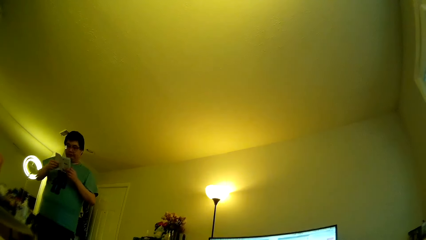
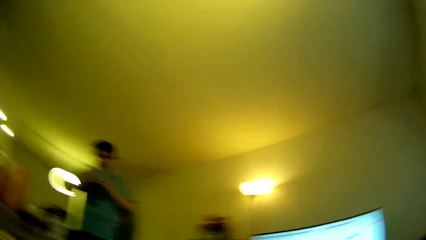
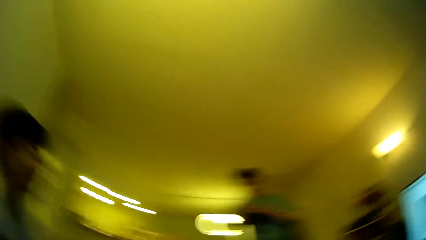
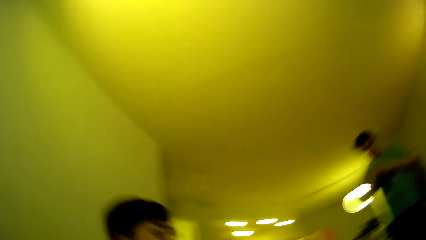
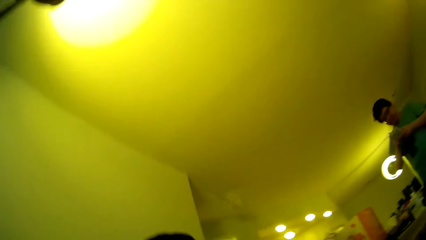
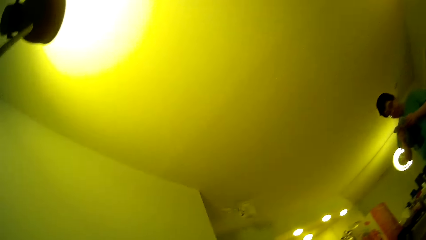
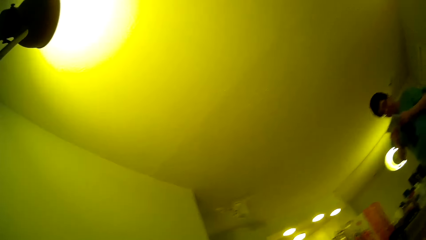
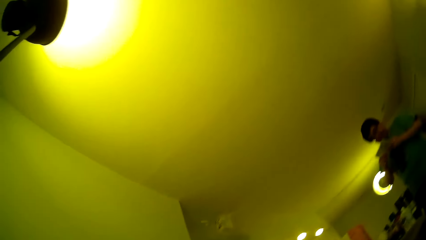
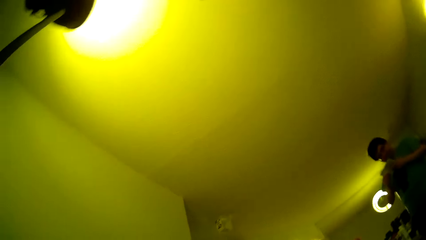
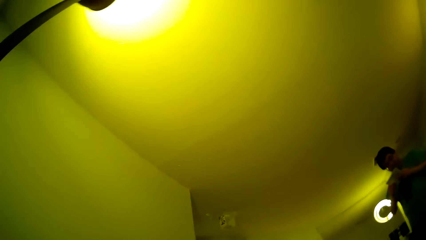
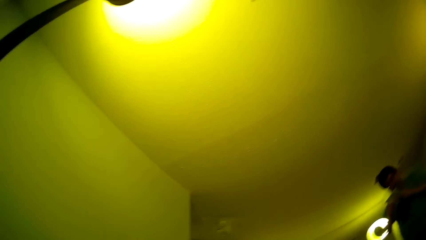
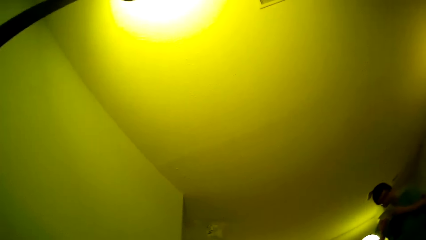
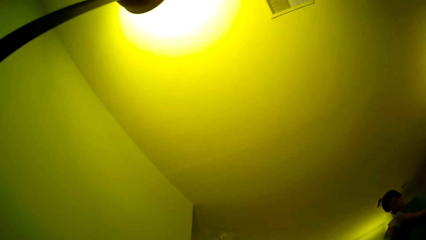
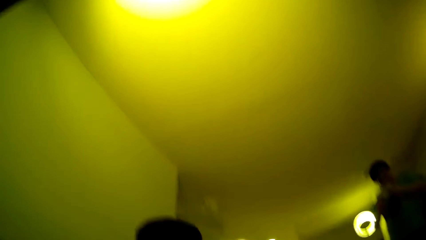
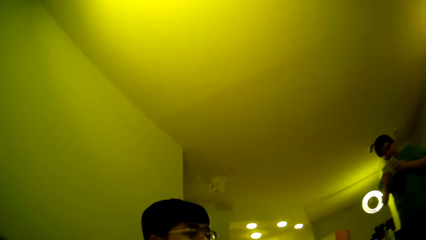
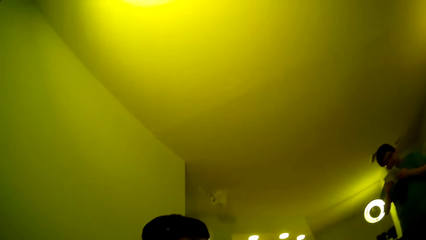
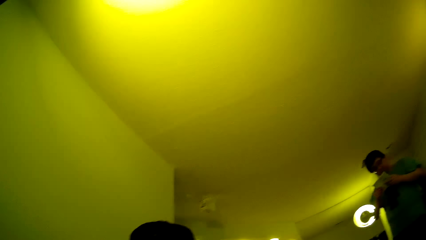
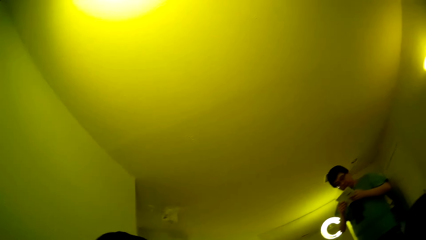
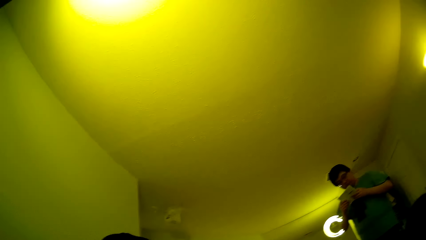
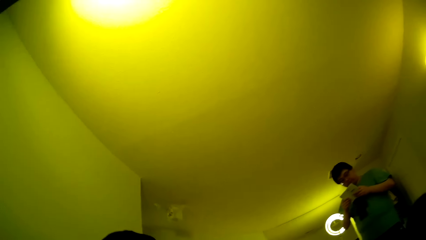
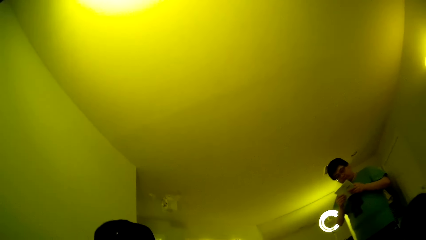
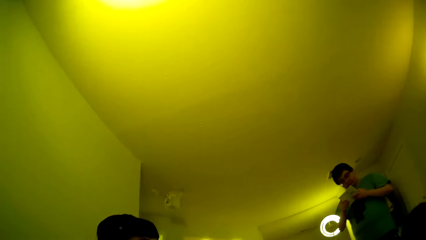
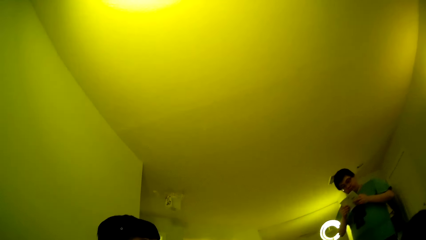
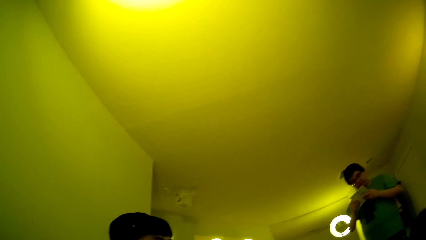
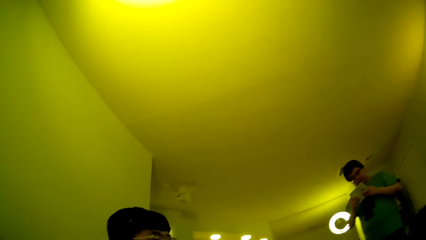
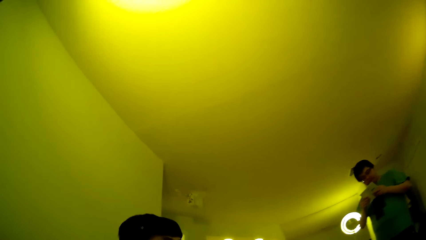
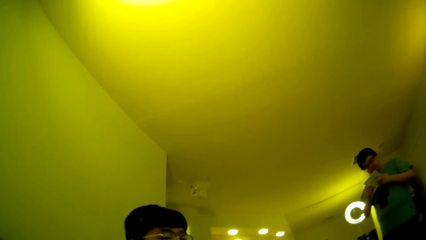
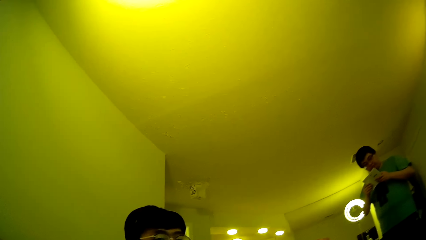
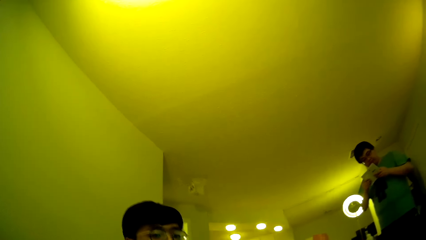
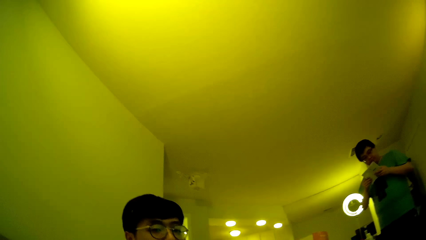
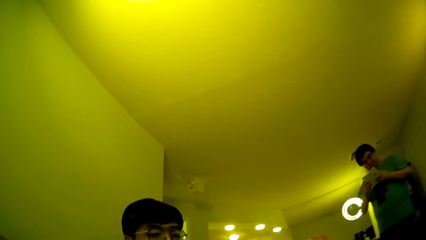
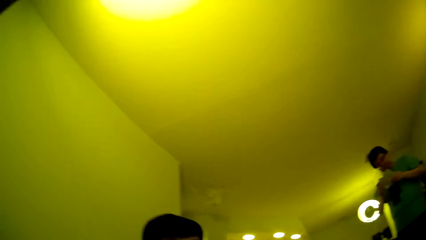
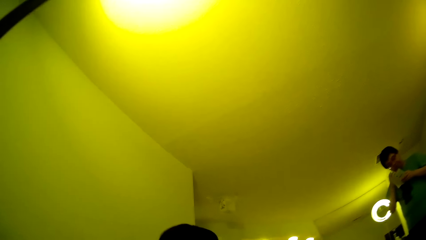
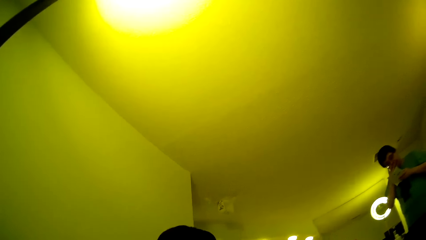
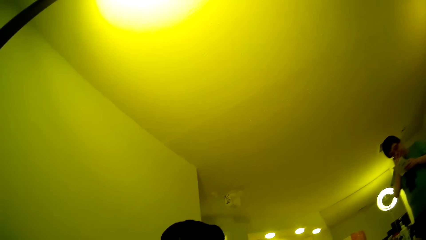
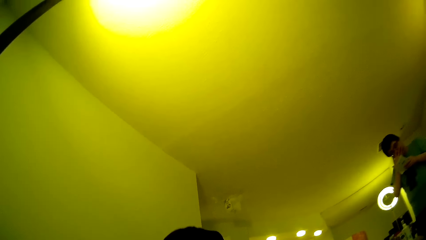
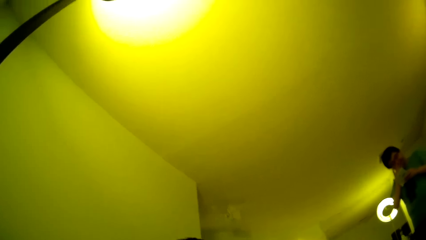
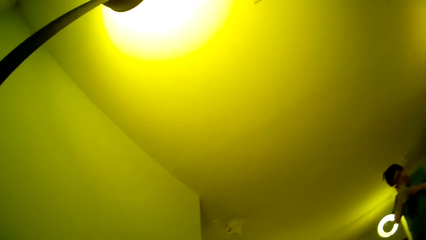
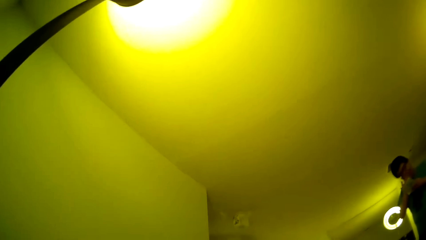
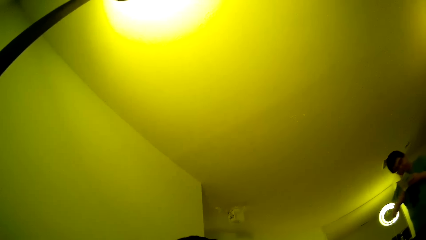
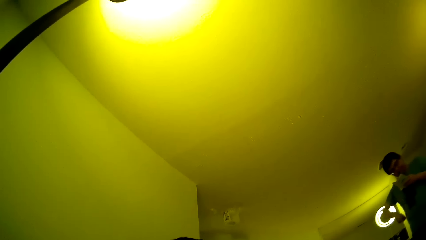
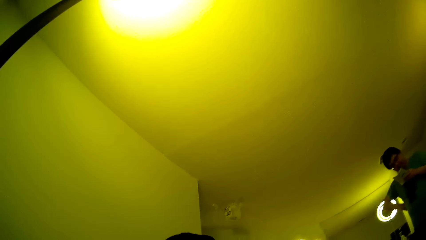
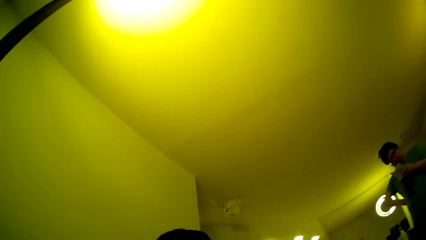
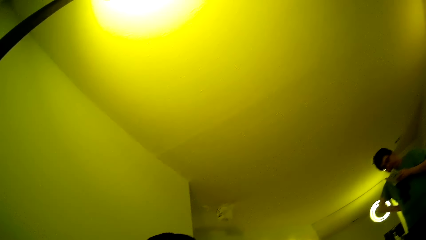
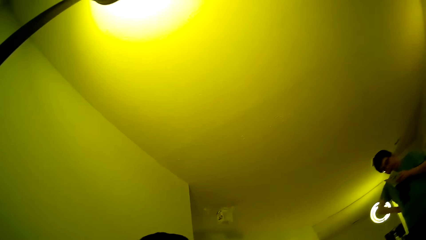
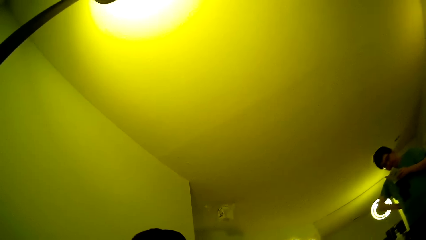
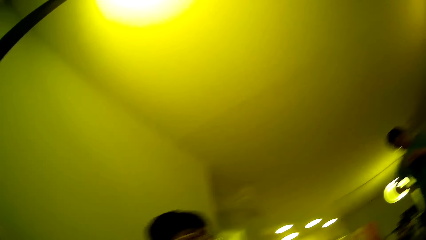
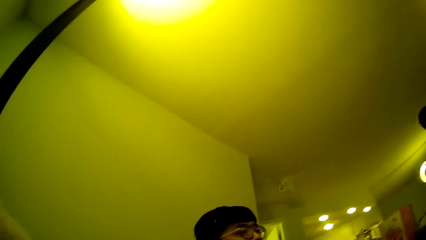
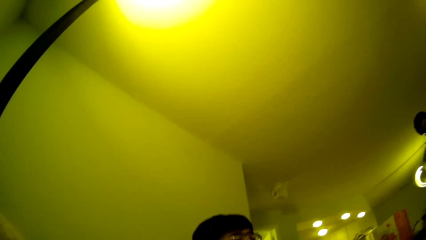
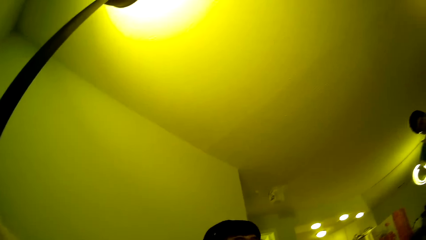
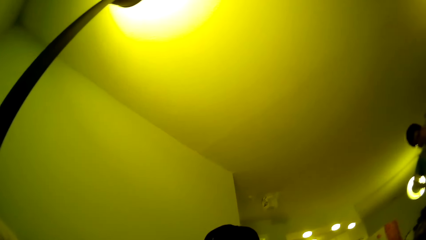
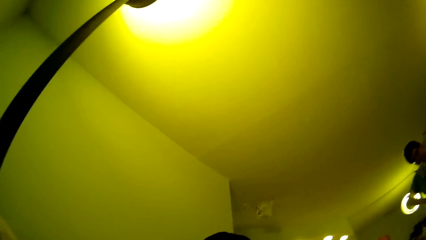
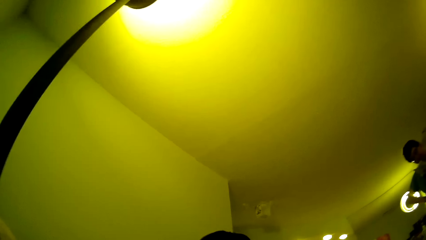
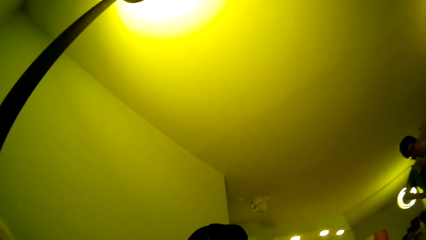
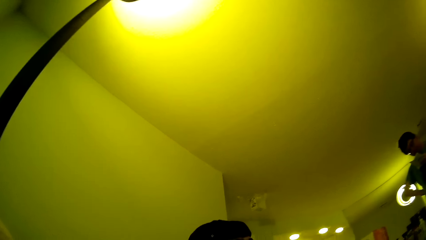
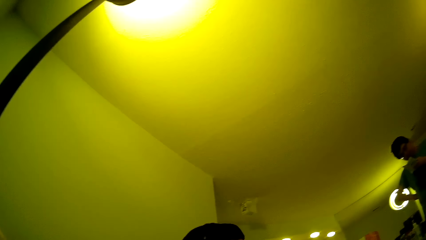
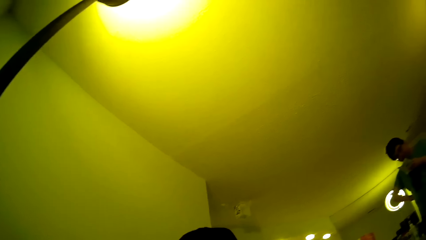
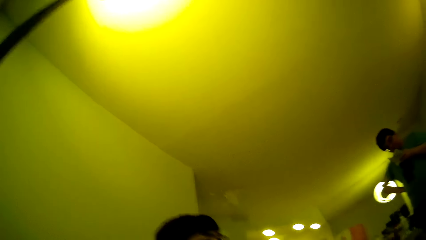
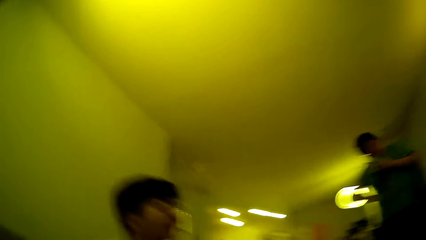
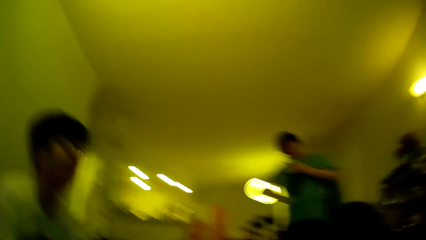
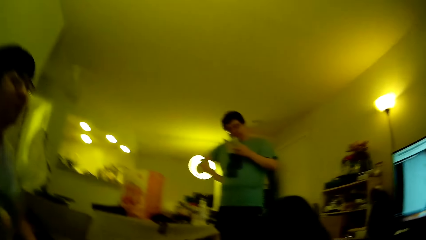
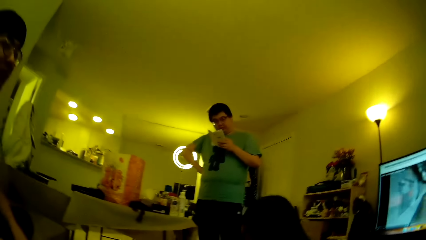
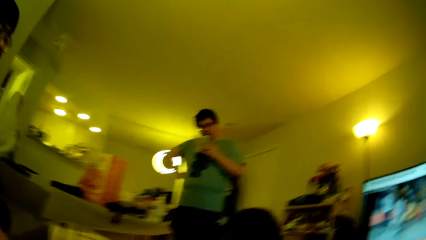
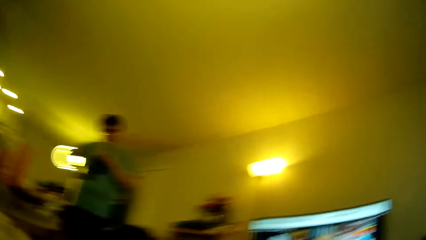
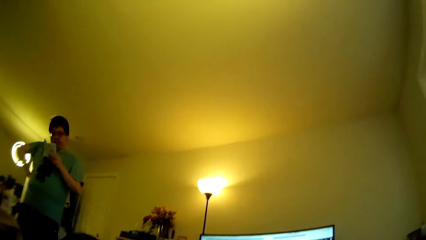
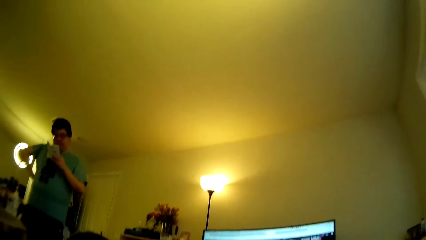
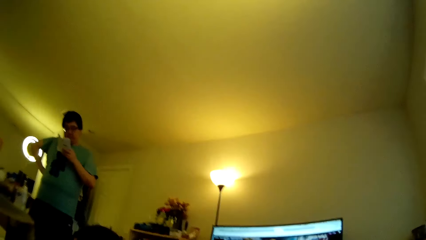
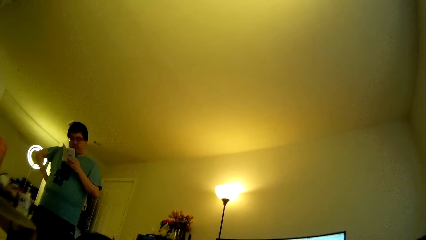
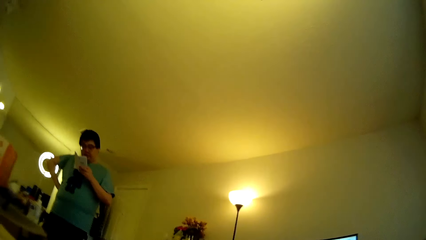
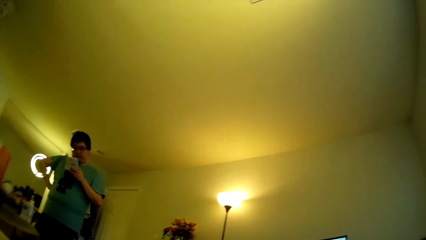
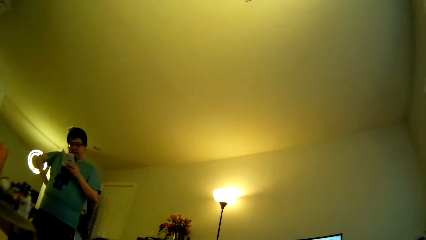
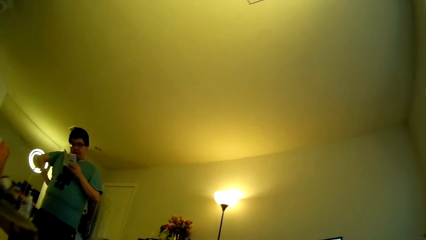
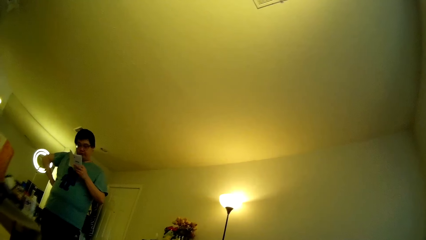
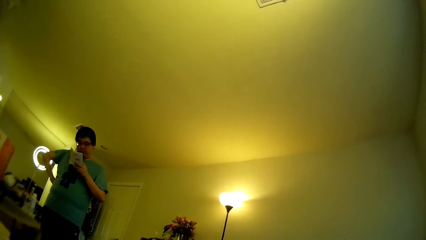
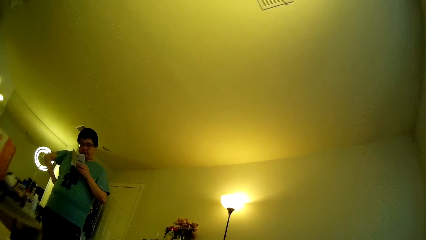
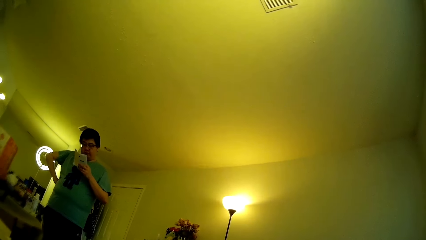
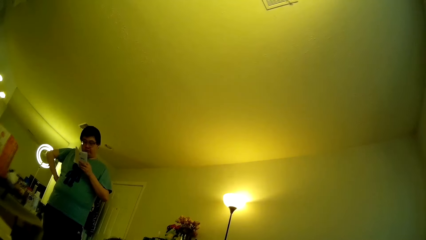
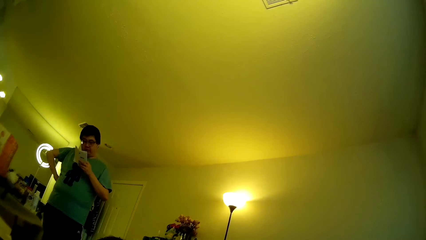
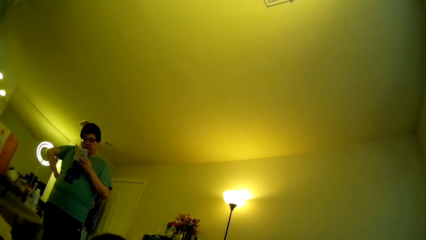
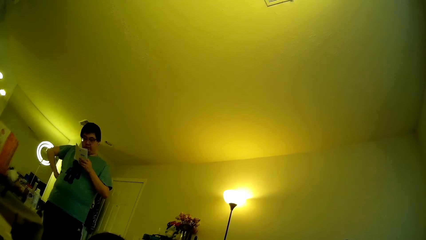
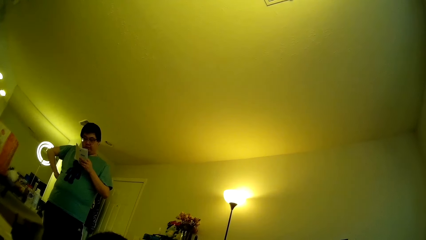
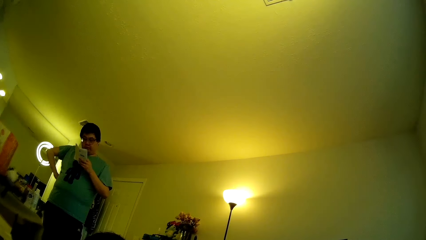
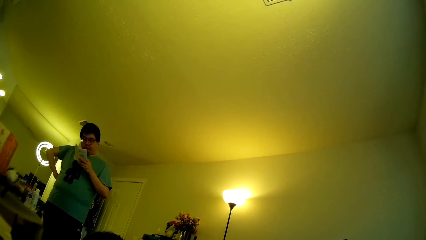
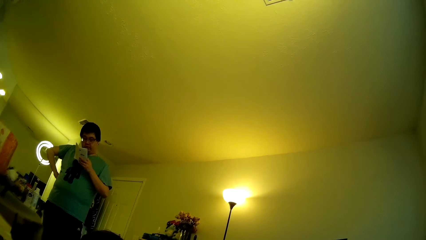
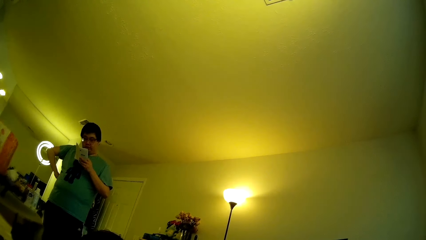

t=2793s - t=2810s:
The man stares at the book. The camera wearer talks to the man. They stare at the wall and look around. The man touches the face with the right hand. The camera wearer holds the waist with the right hand and stares at the wall.
